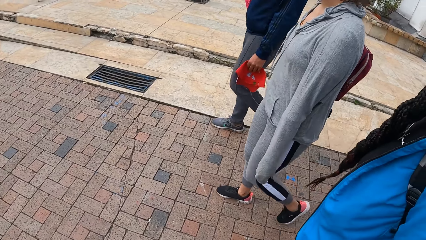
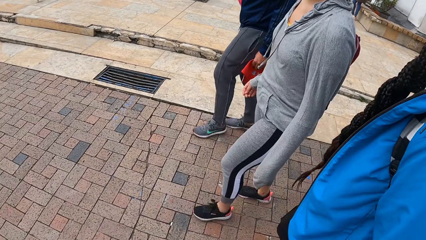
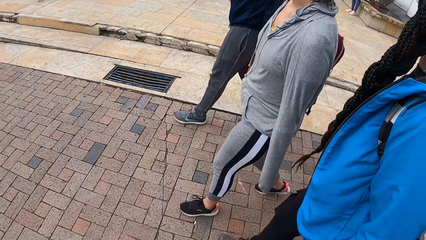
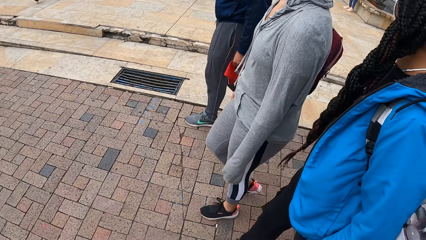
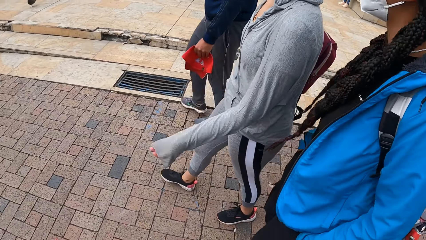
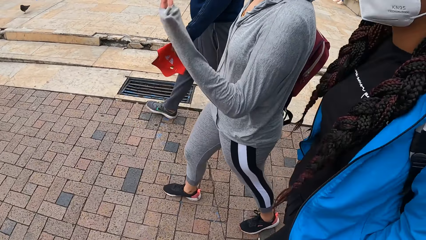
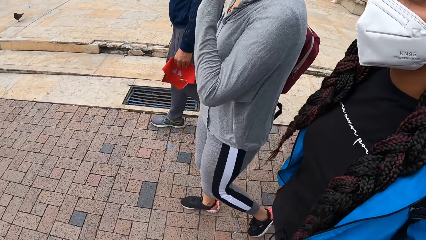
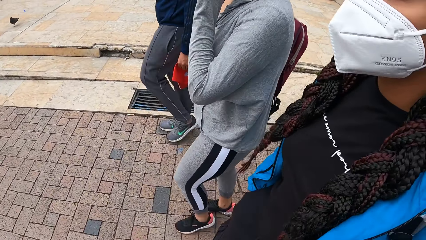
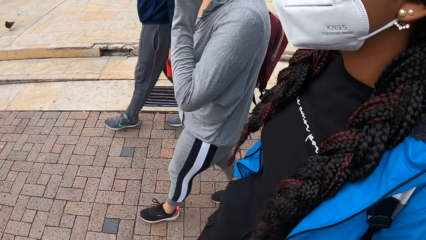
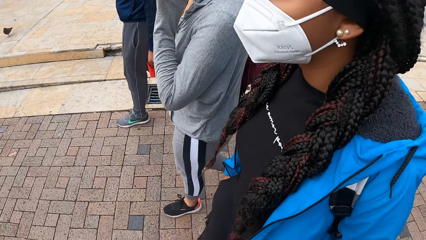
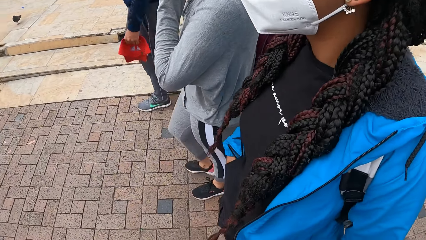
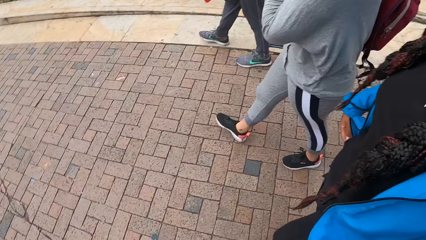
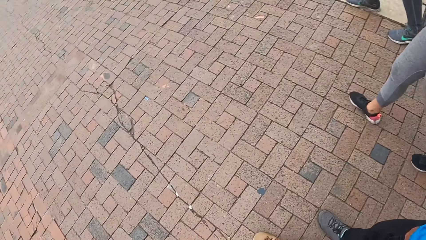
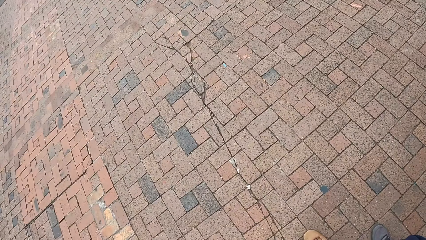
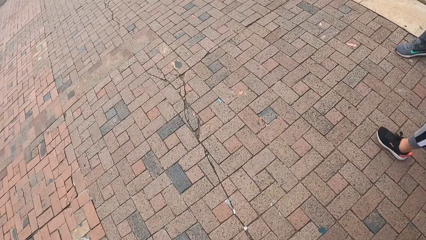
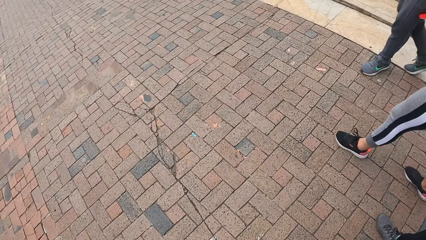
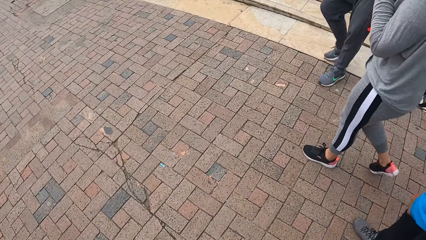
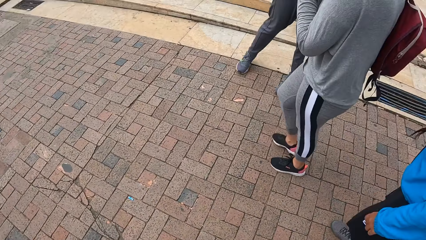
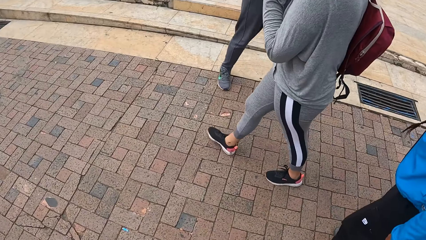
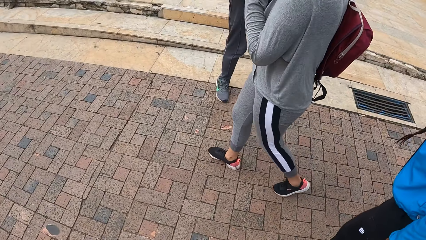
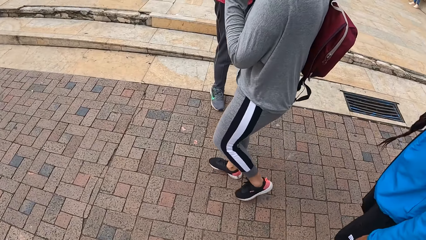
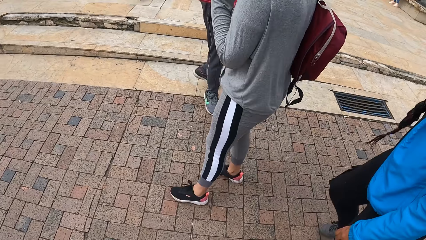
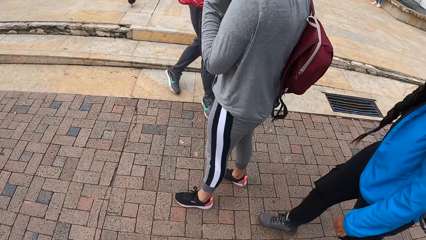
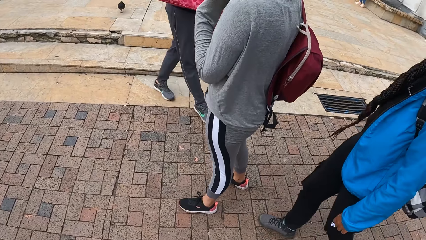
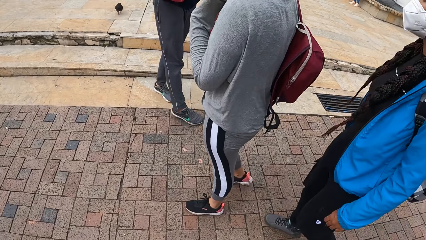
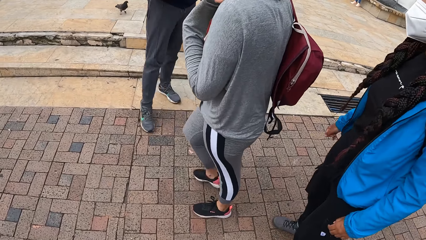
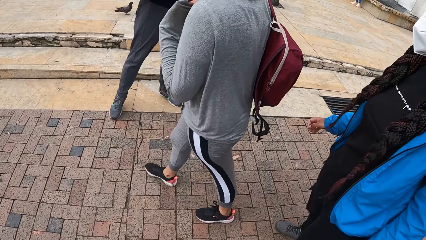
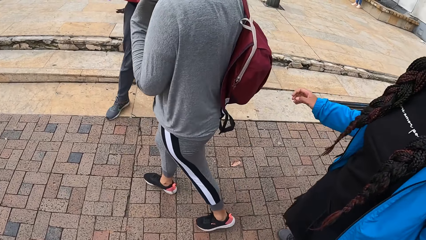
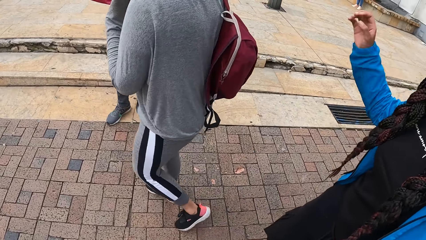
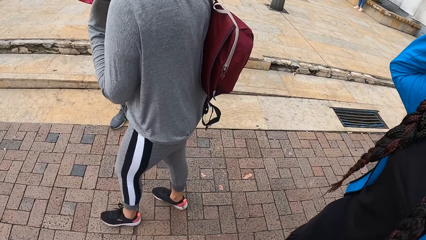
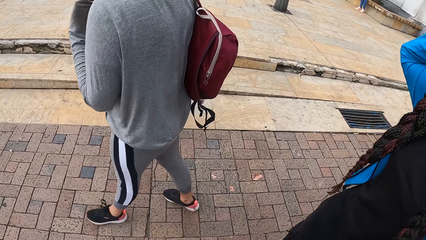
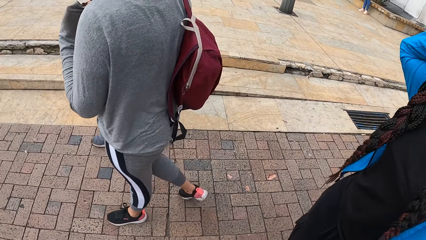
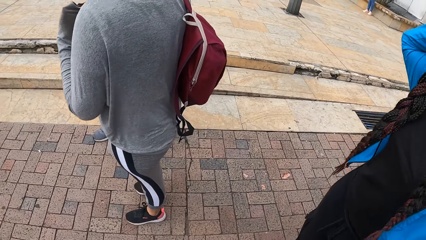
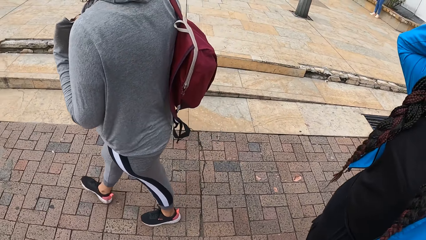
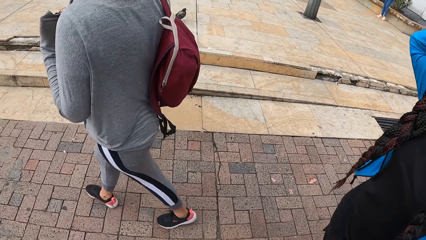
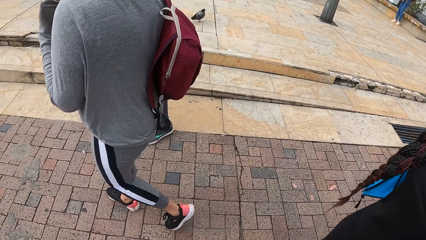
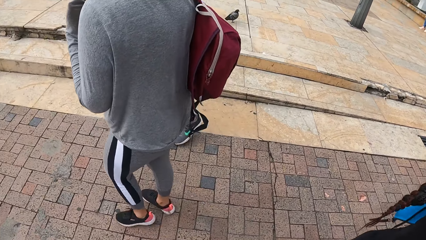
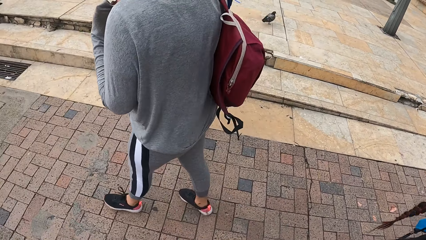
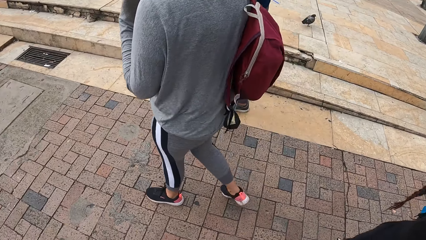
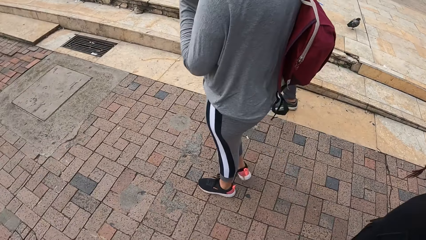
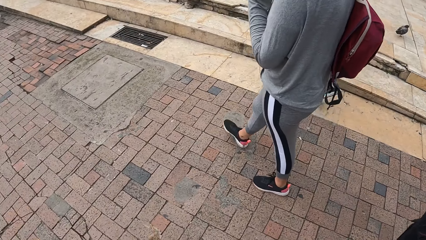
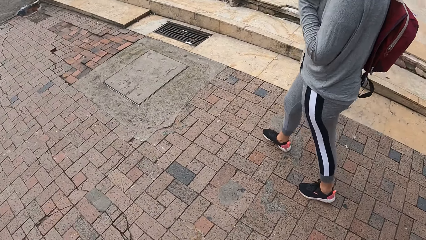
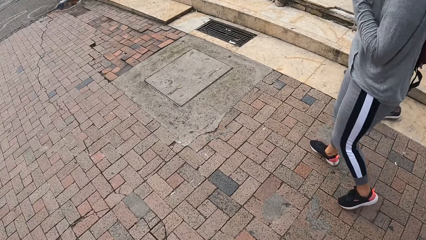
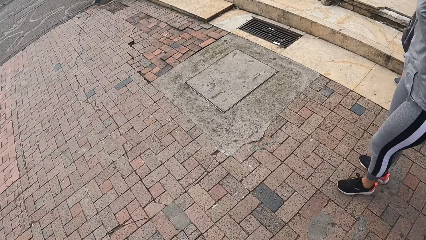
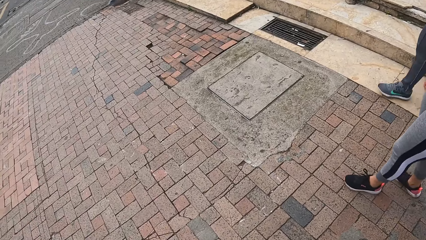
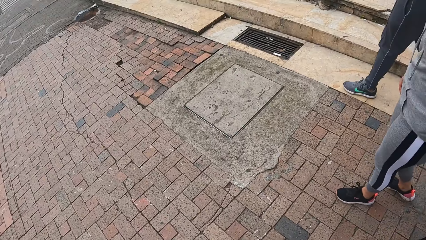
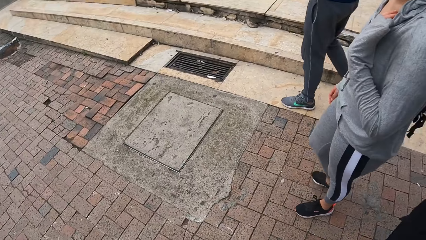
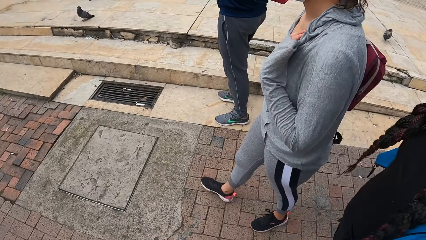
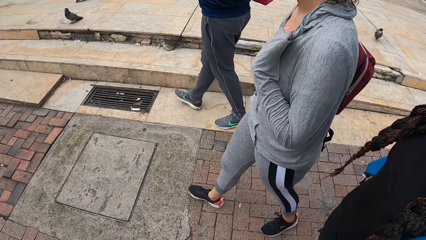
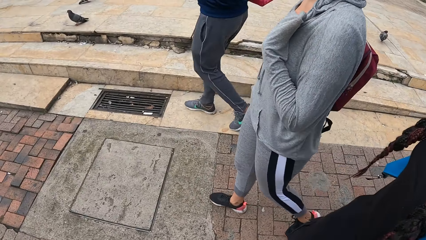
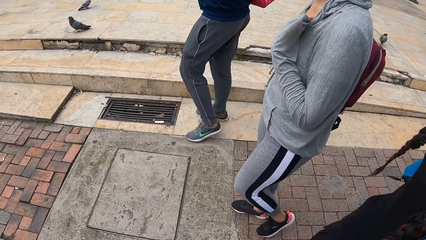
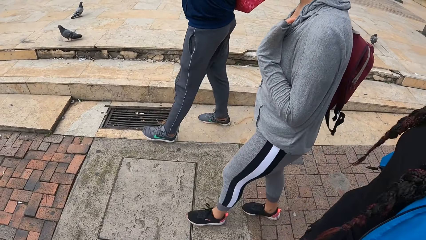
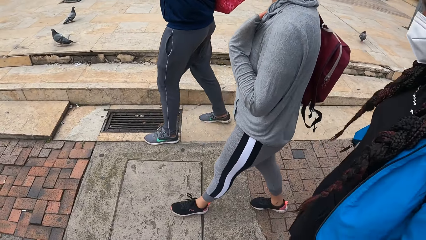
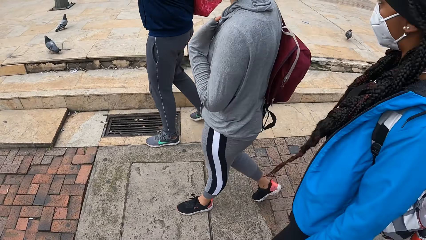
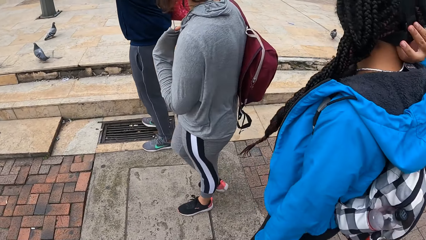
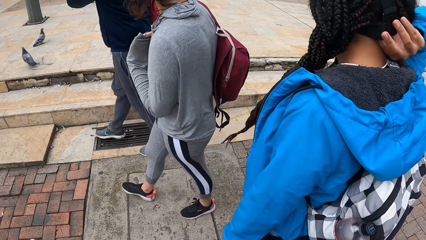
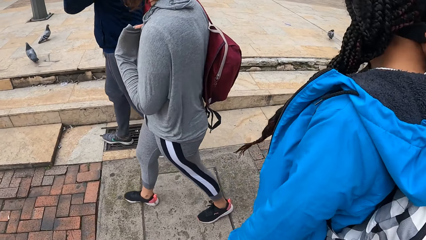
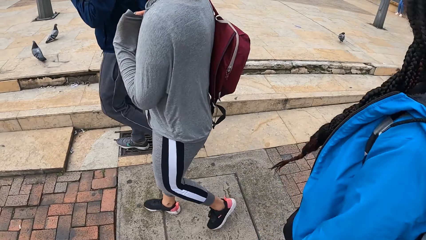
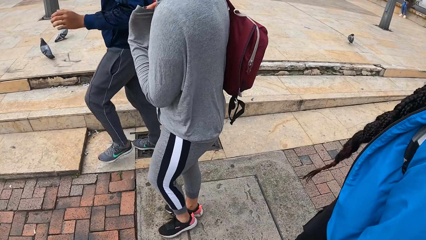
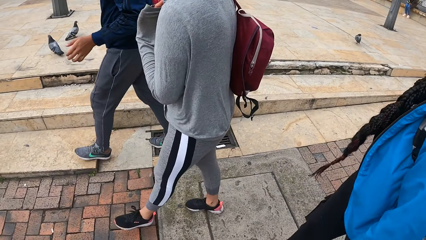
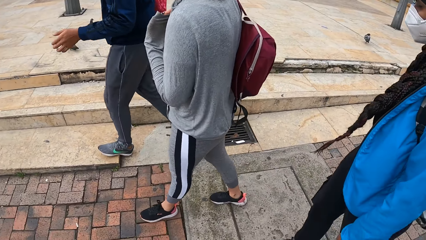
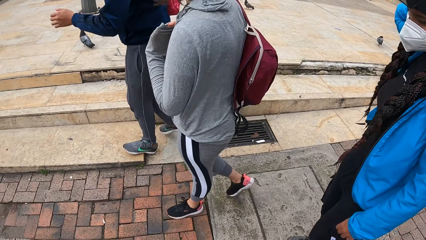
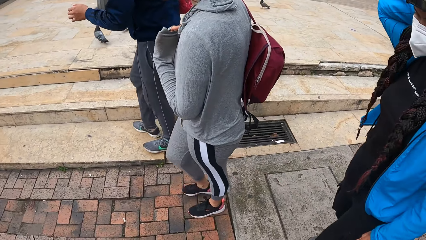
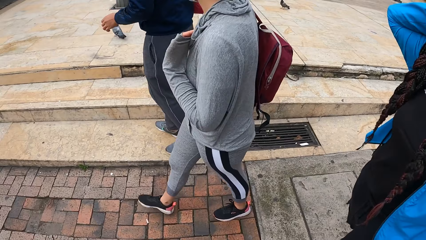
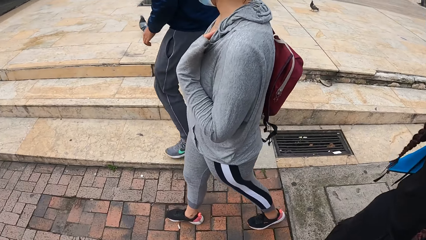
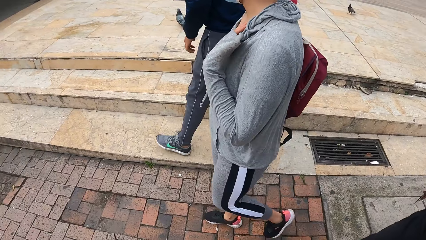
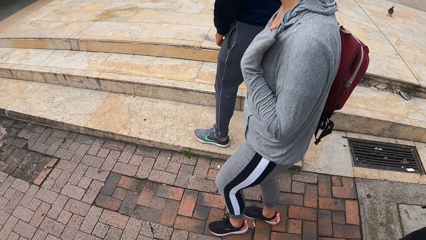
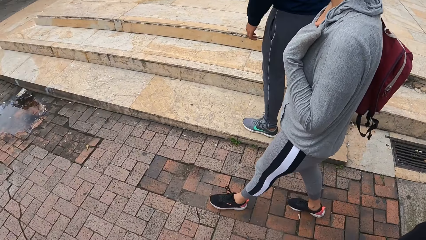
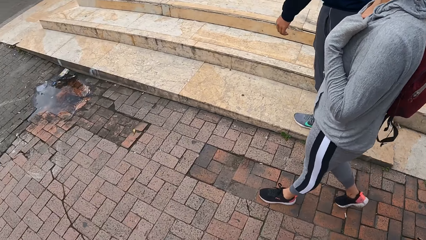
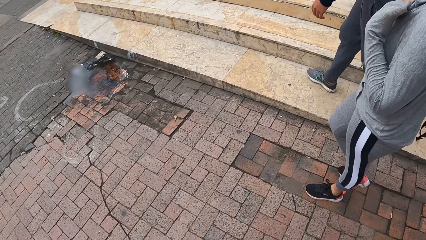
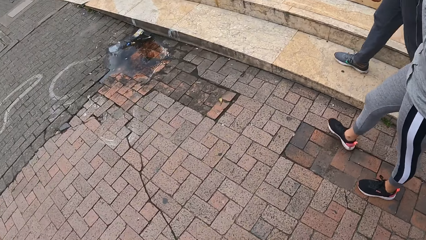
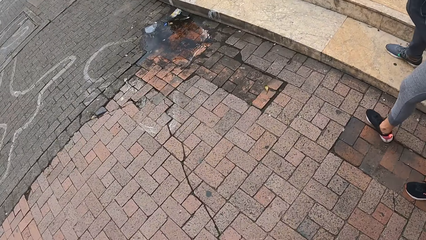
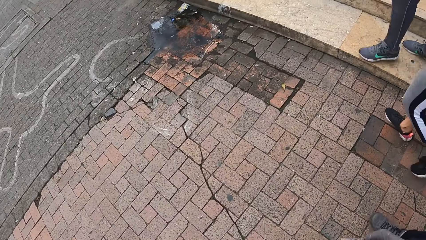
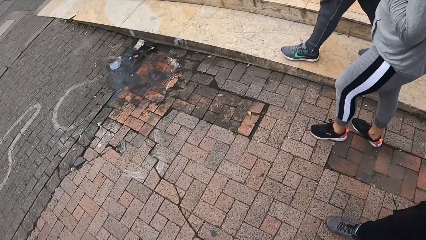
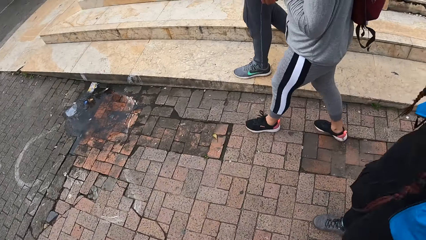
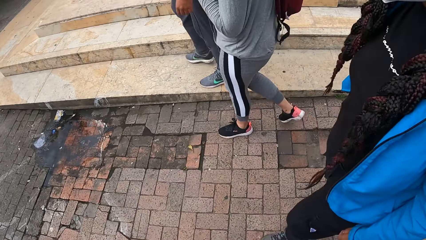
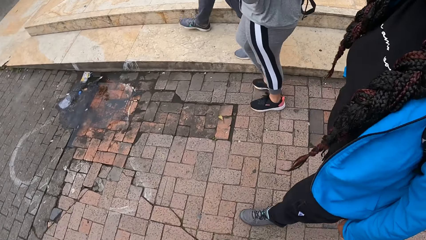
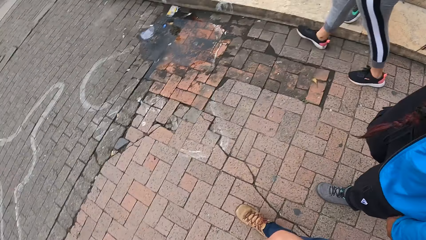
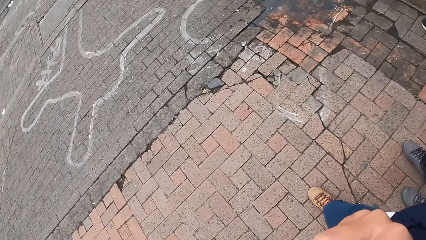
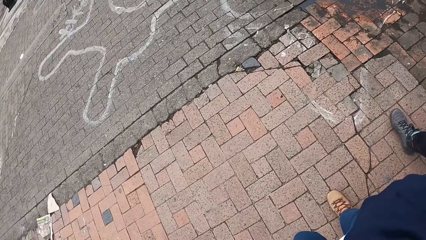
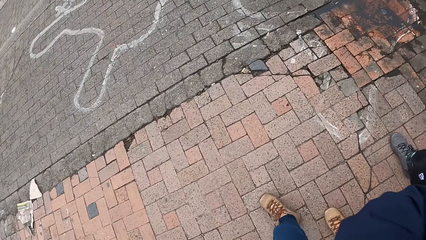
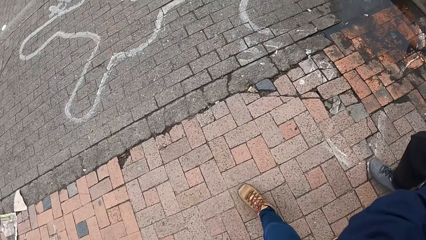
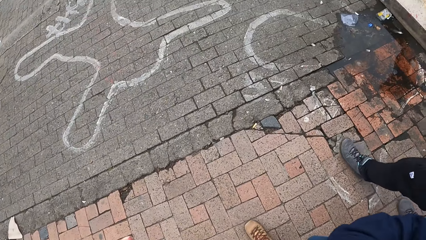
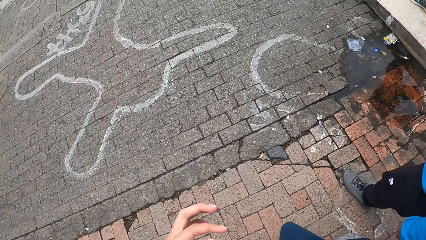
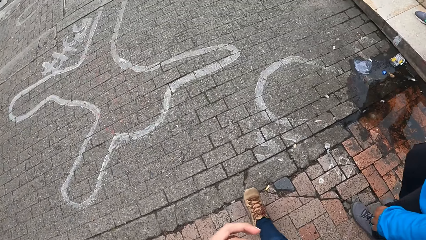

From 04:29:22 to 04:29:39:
The camera wearer walks in the street. A woman rubs her face with her left hand. Another woman scratches her hair with her right hand.
